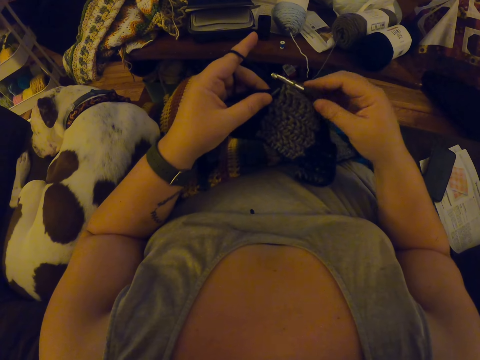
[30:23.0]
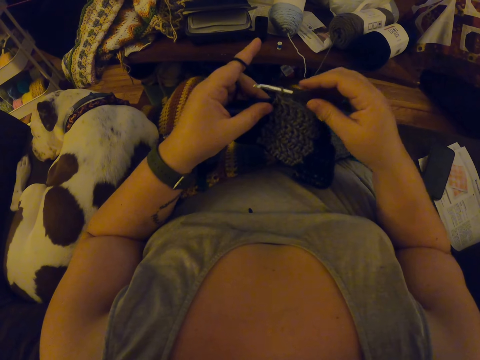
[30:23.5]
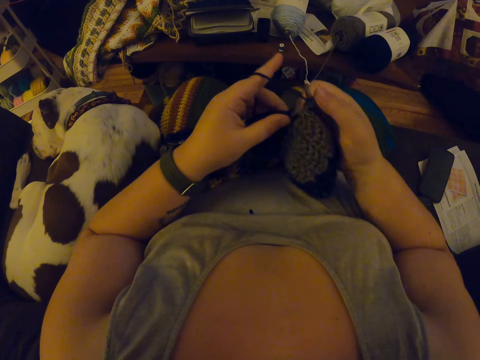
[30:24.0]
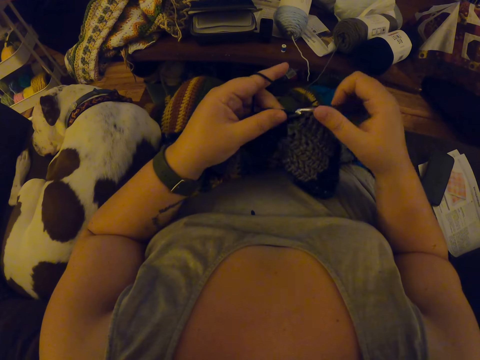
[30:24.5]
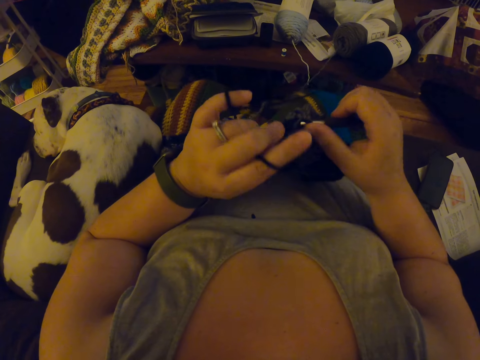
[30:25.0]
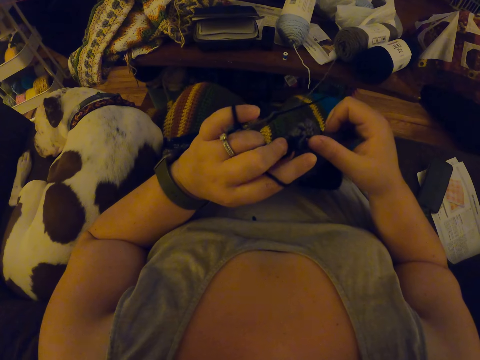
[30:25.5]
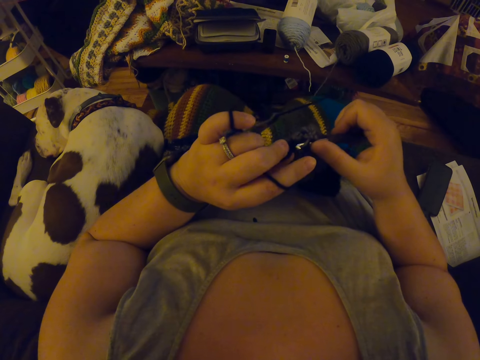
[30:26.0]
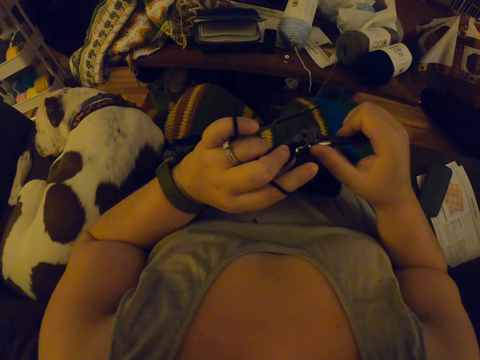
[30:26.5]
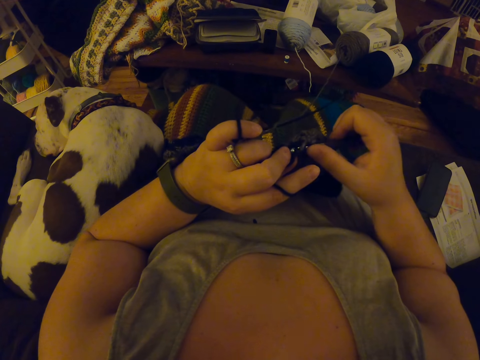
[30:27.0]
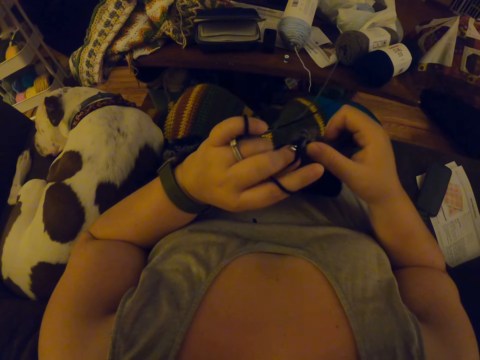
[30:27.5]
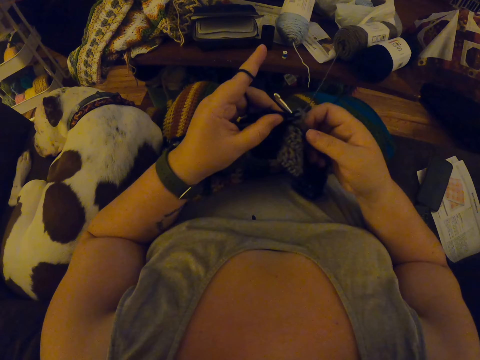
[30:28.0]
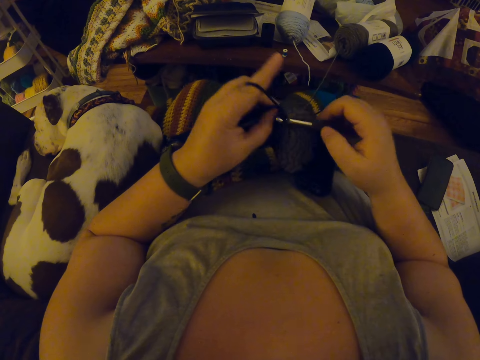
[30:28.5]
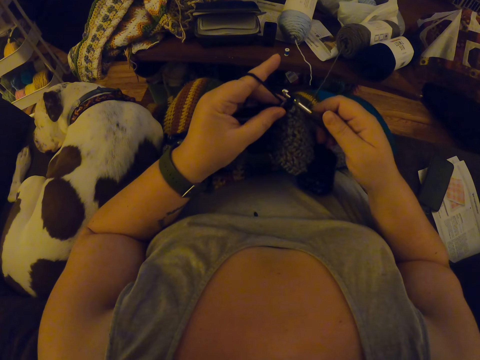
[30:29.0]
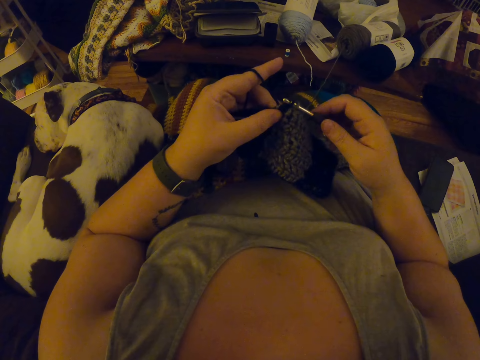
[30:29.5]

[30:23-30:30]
The camera wearer crochets the cloth.

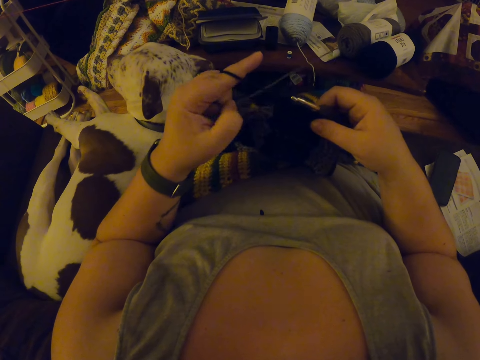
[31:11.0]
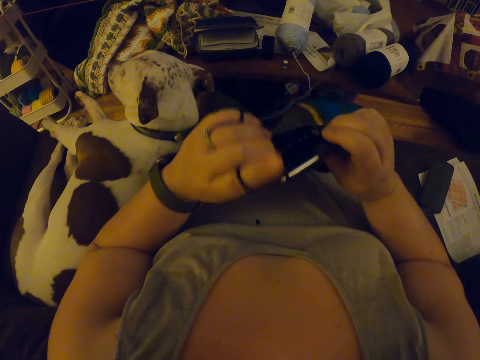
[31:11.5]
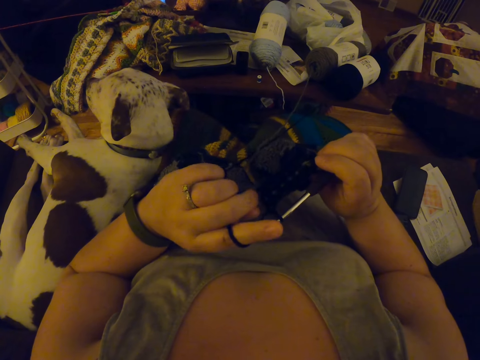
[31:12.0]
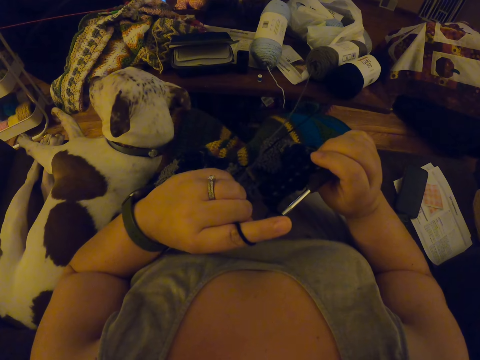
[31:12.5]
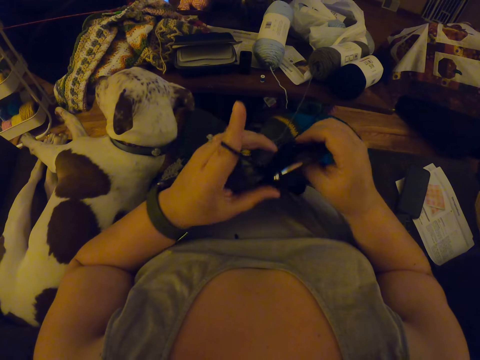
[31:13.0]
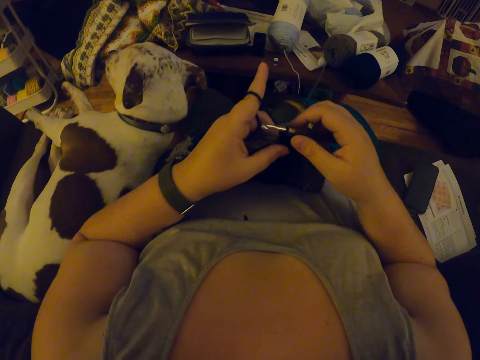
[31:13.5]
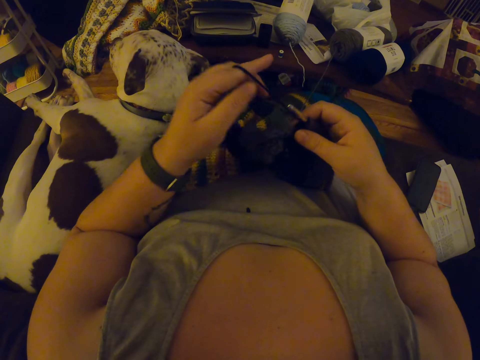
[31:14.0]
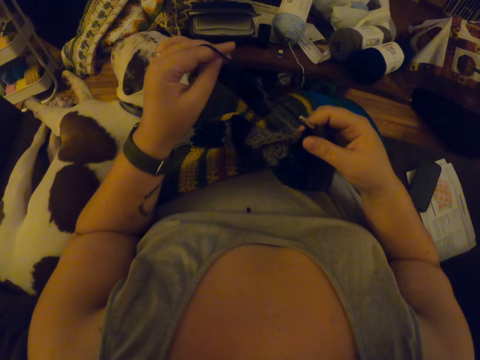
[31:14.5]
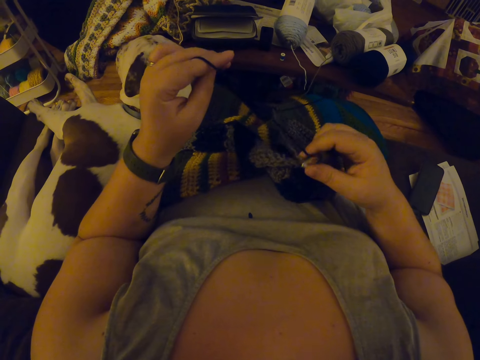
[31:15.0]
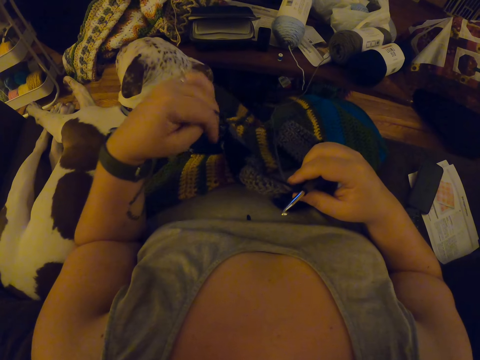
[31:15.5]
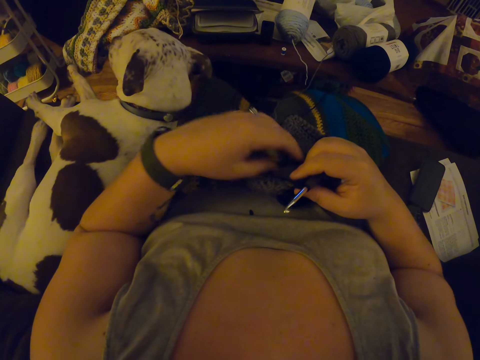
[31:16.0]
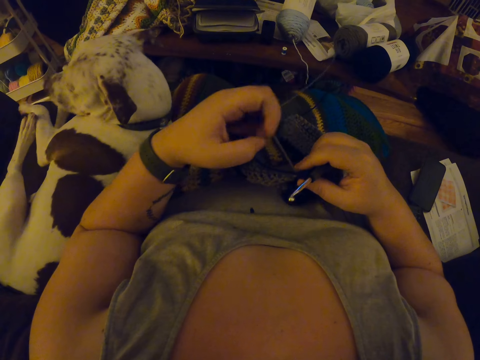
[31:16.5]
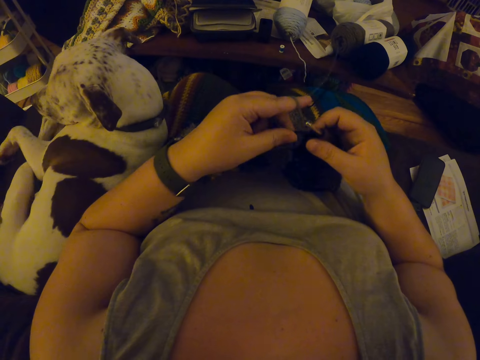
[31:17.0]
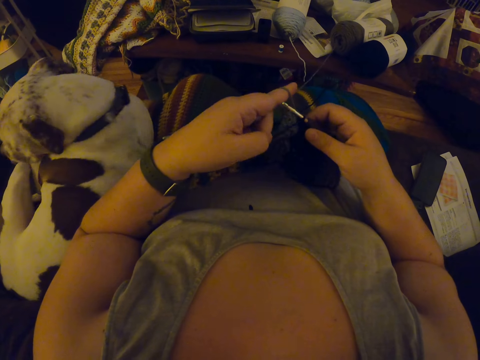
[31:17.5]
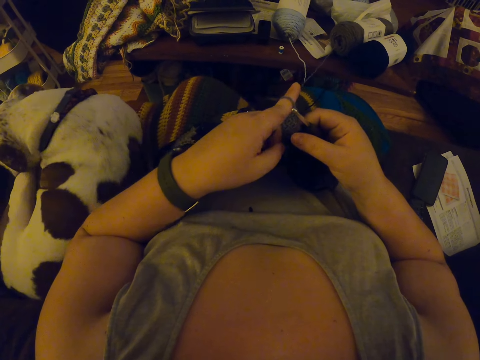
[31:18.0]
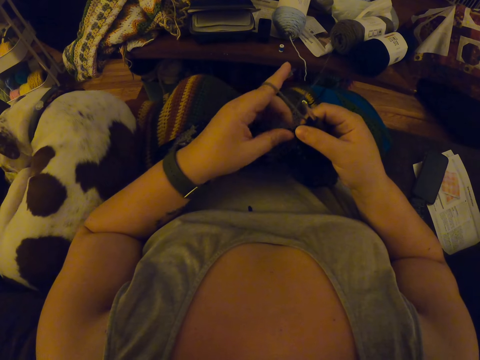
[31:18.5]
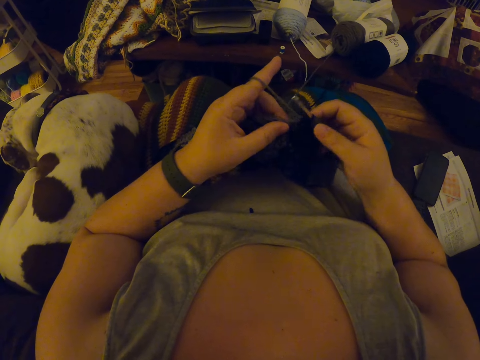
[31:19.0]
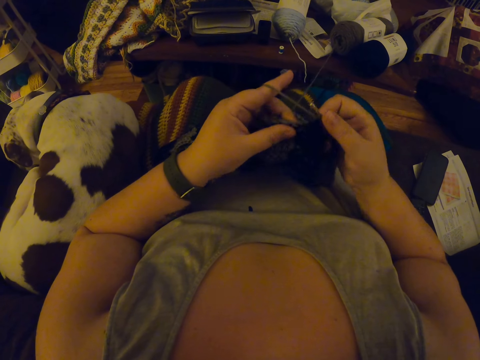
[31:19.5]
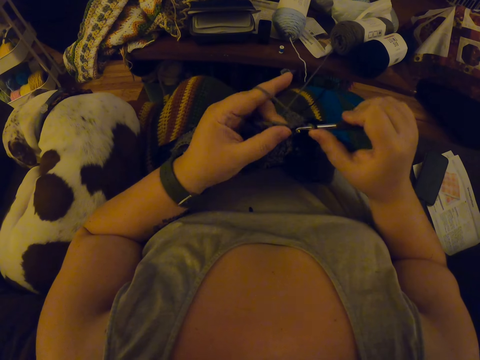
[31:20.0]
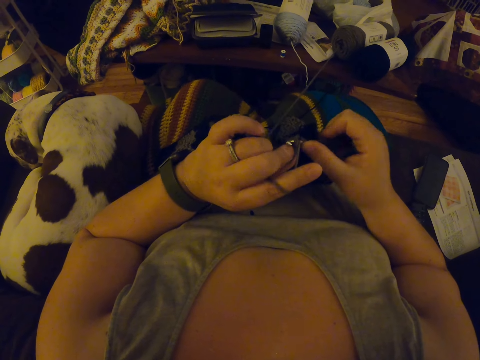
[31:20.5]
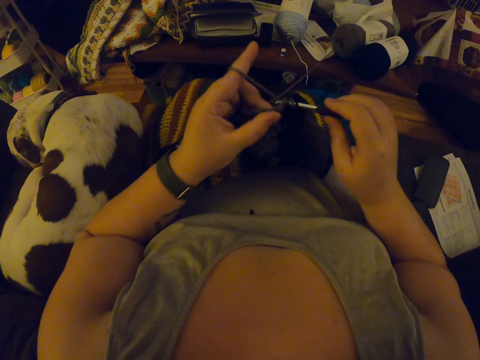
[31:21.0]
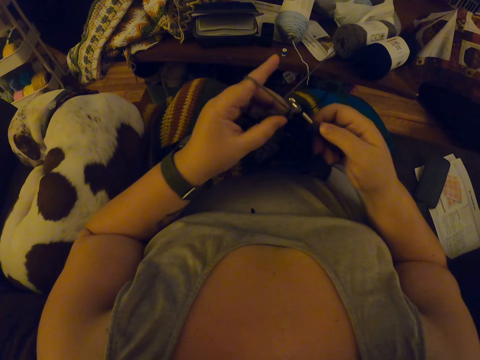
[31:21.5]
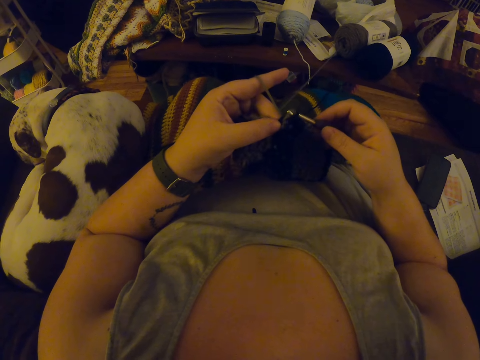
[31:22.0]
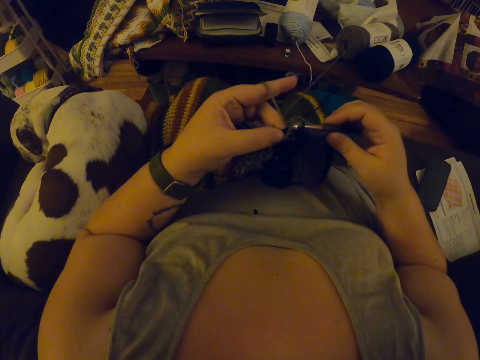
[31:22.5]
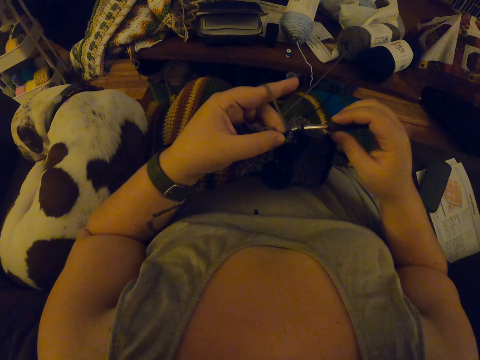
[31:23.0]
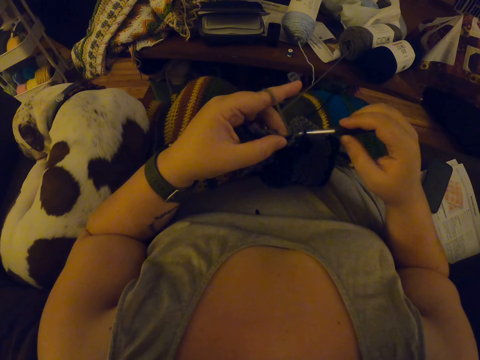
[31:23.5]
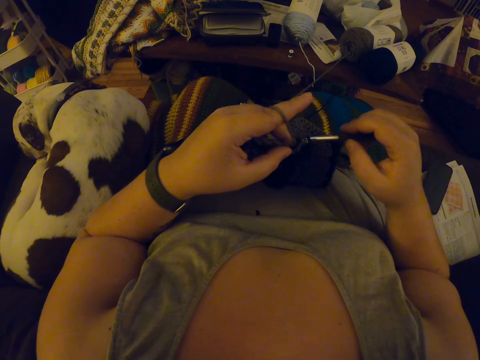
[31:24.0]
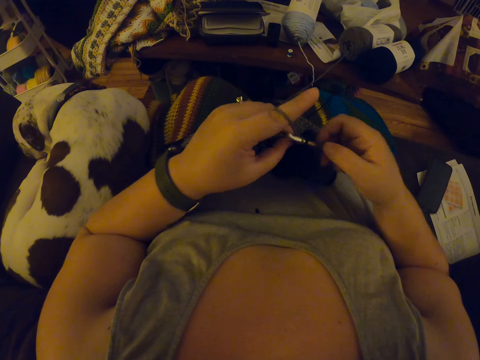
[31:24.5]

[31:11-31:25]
The camera wearer looks at the cloth. She rolls the wool on her fingers. She crochets the cloth.

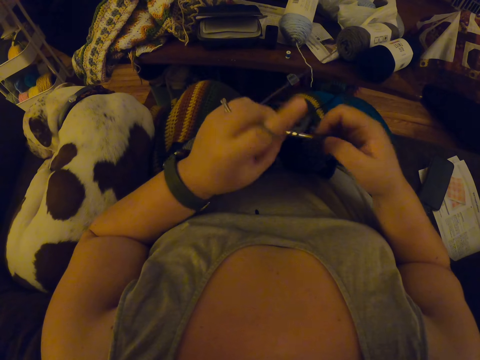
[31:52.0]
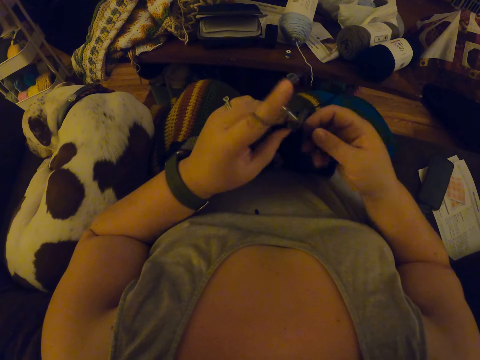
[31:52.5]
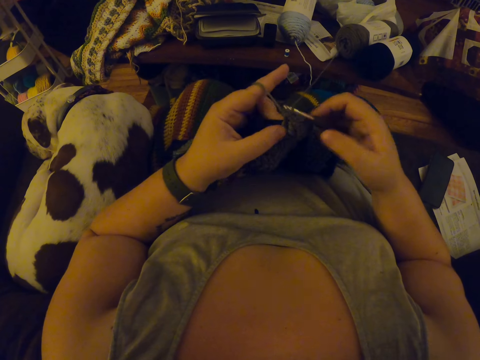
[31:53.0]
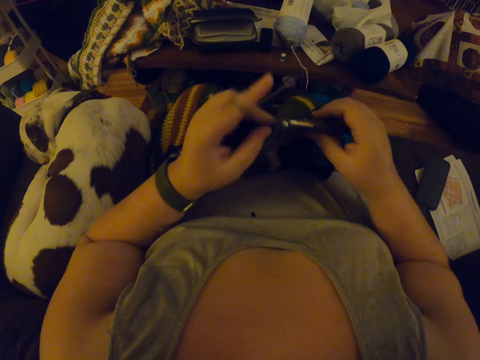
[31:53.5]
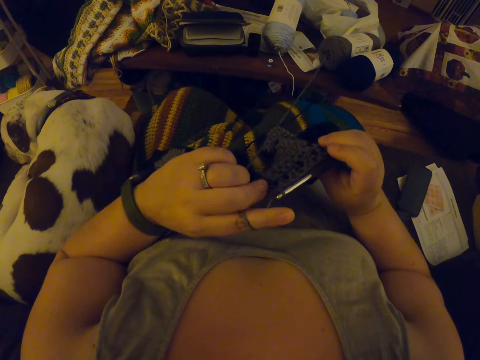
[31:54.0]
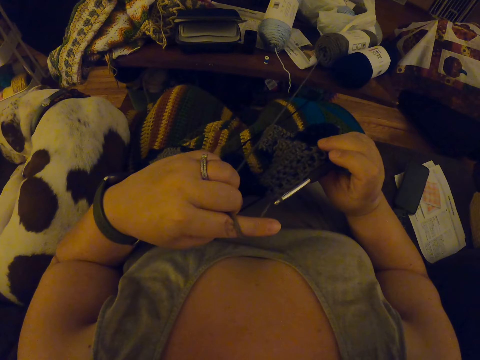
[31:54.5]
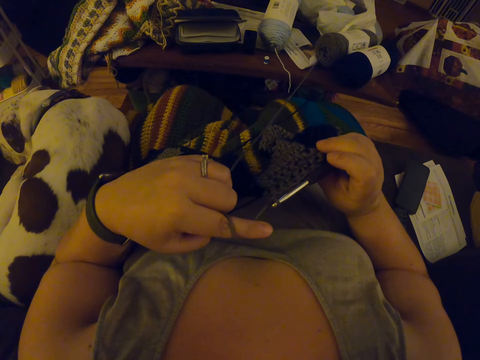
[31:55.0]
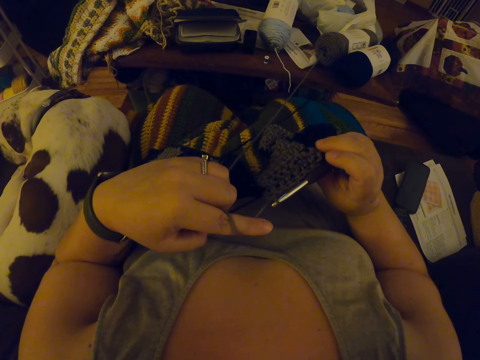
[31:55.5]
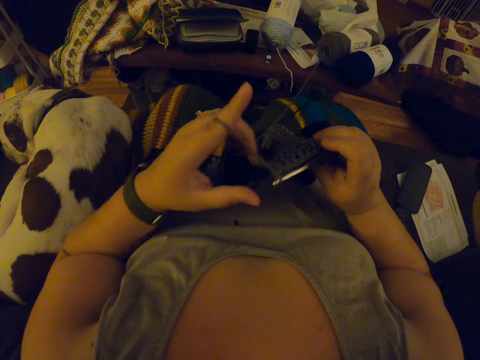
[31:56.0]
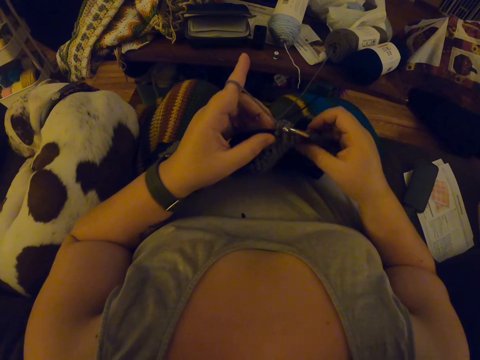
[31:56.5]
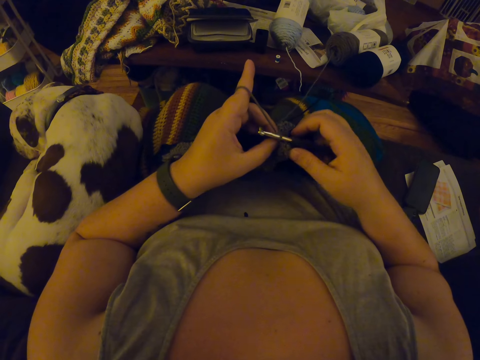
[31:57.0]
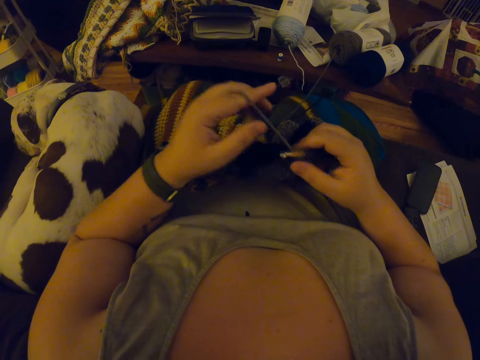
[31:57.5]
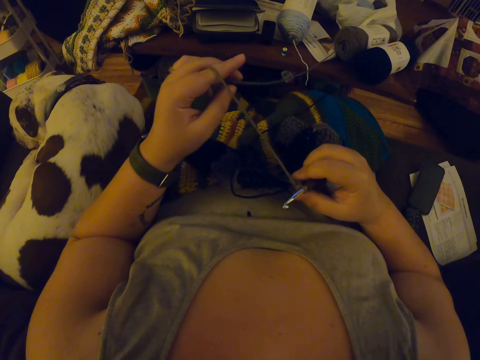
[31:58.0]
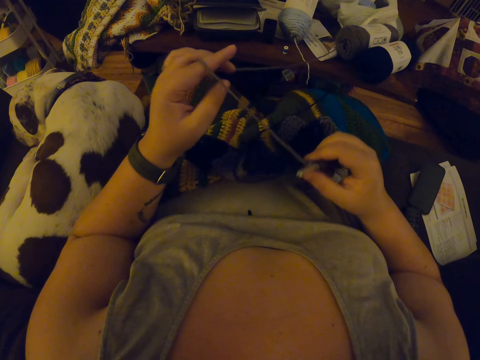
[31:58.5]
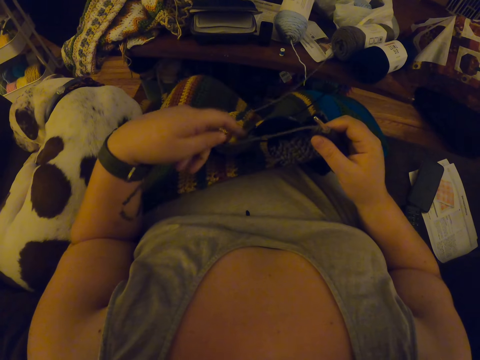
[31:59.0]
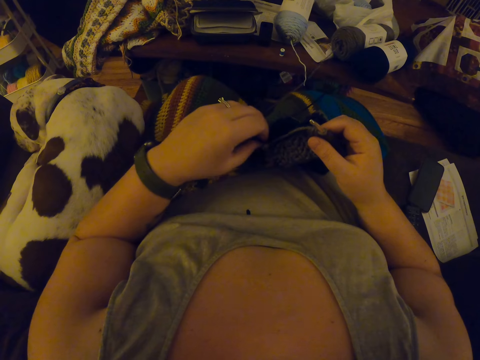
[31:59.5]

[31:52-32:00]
The camera wearer pulls the yarn with her finger. She lifts the yarn with her finger.
